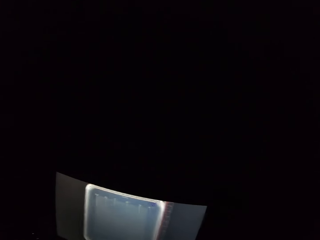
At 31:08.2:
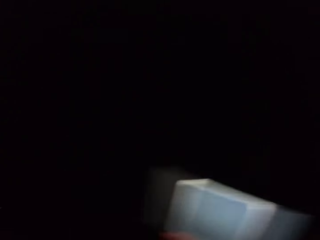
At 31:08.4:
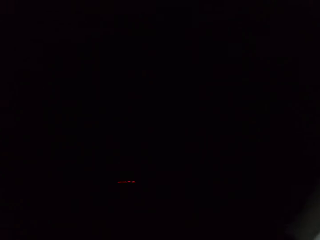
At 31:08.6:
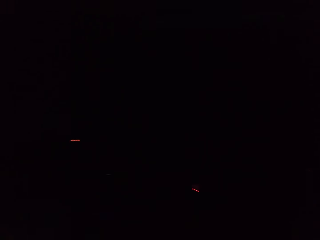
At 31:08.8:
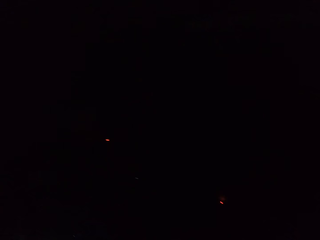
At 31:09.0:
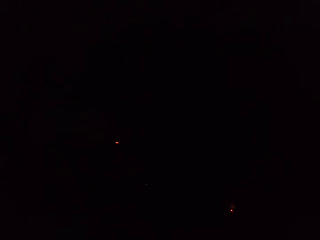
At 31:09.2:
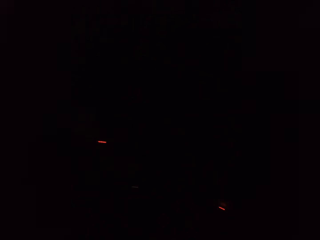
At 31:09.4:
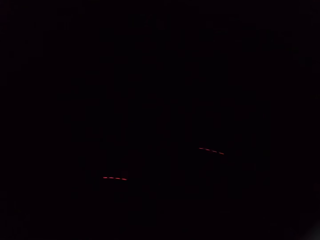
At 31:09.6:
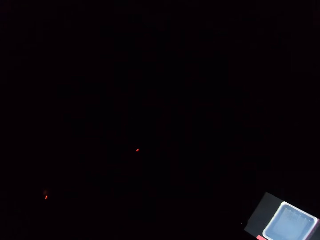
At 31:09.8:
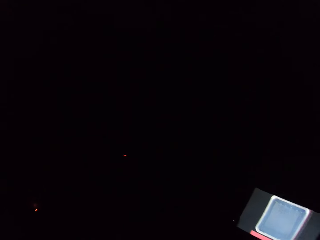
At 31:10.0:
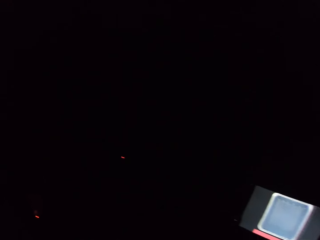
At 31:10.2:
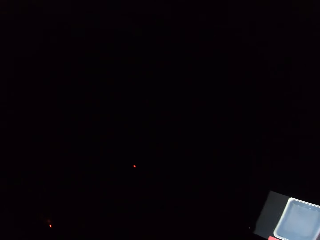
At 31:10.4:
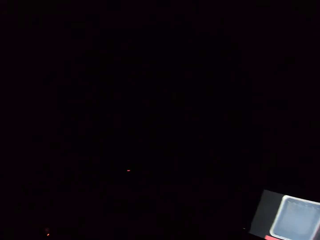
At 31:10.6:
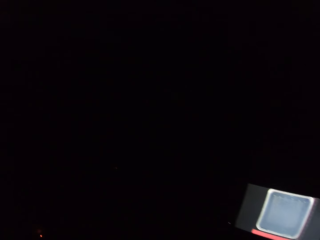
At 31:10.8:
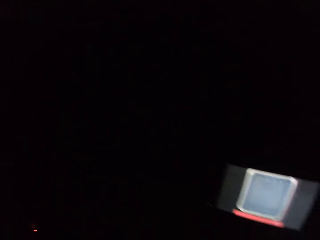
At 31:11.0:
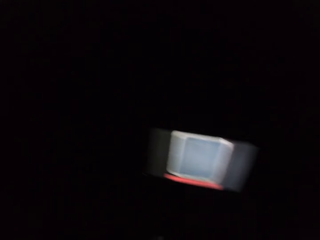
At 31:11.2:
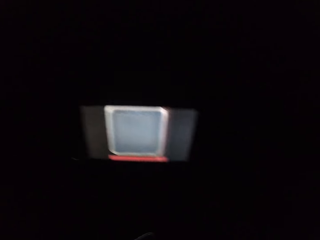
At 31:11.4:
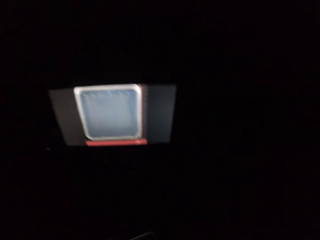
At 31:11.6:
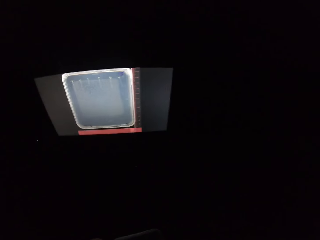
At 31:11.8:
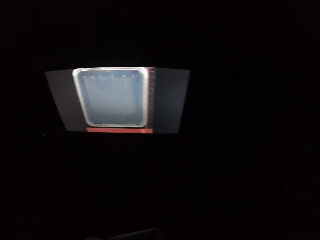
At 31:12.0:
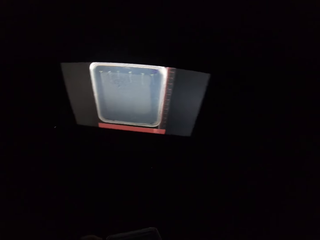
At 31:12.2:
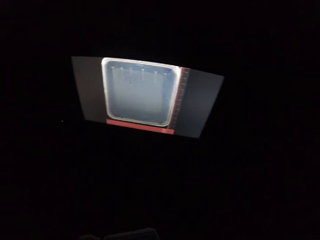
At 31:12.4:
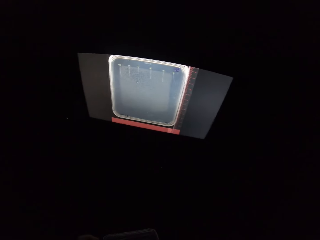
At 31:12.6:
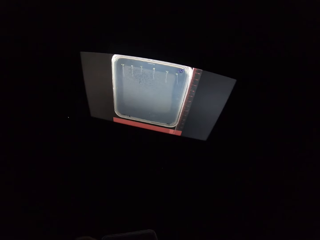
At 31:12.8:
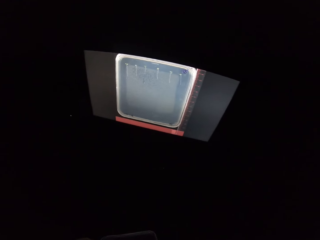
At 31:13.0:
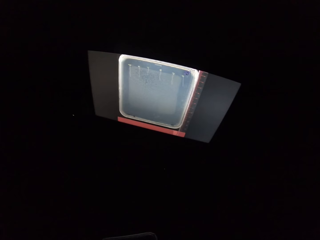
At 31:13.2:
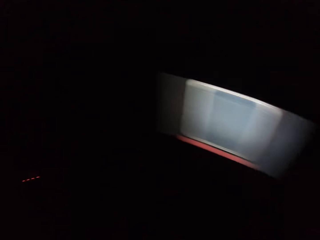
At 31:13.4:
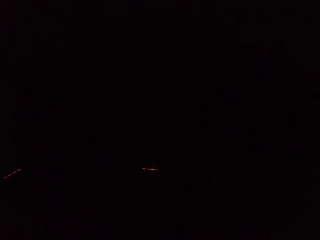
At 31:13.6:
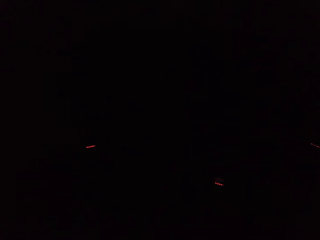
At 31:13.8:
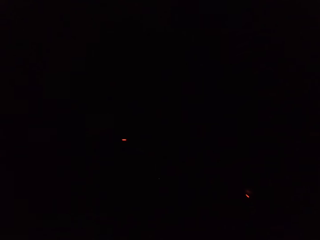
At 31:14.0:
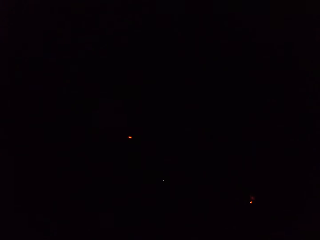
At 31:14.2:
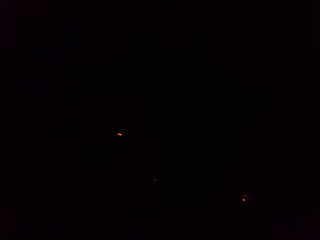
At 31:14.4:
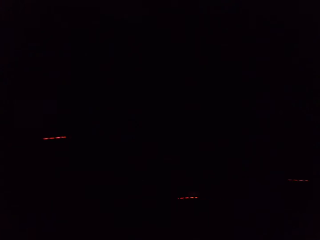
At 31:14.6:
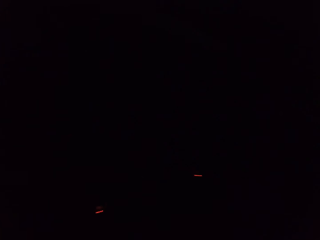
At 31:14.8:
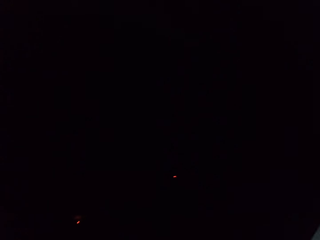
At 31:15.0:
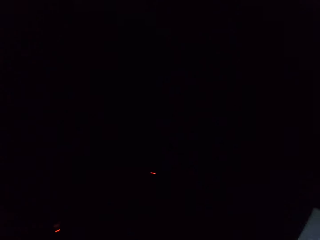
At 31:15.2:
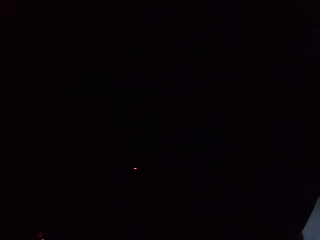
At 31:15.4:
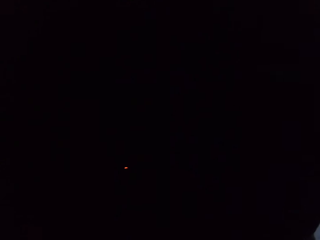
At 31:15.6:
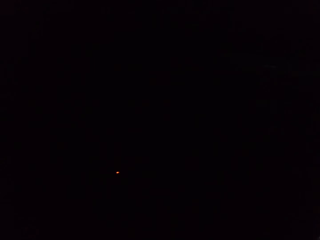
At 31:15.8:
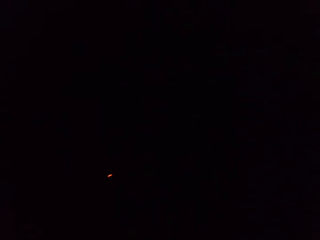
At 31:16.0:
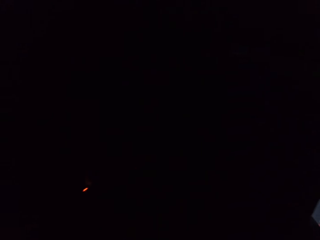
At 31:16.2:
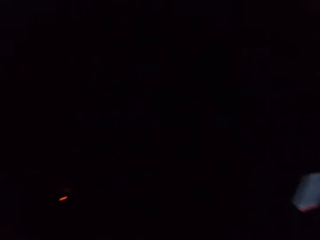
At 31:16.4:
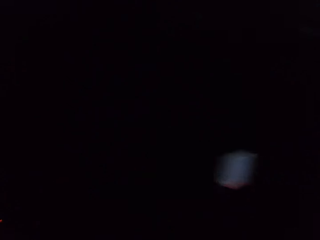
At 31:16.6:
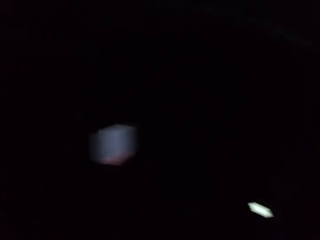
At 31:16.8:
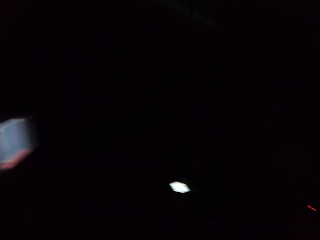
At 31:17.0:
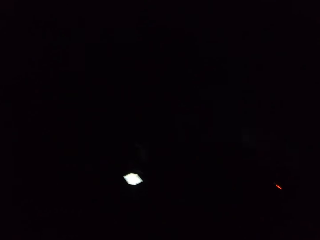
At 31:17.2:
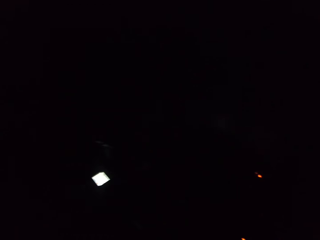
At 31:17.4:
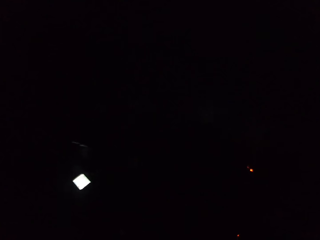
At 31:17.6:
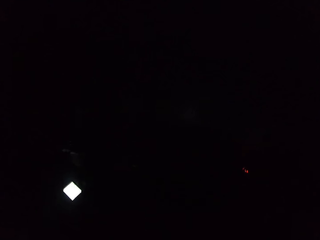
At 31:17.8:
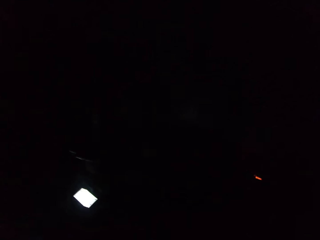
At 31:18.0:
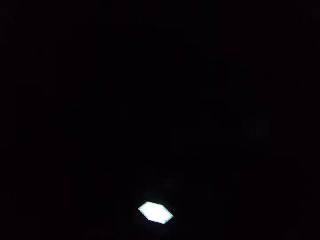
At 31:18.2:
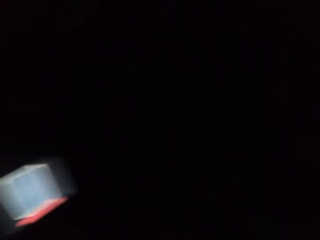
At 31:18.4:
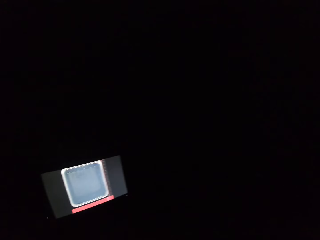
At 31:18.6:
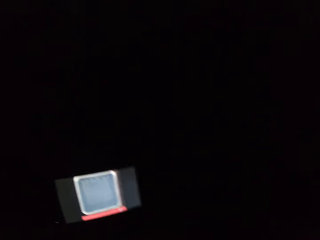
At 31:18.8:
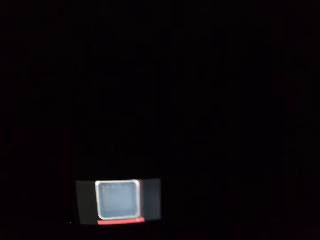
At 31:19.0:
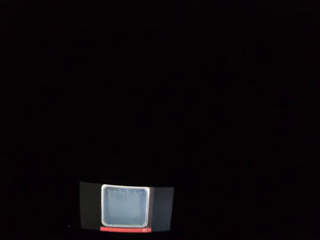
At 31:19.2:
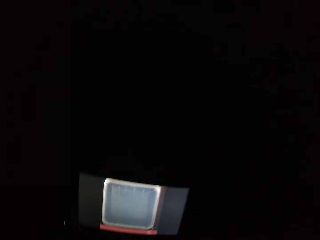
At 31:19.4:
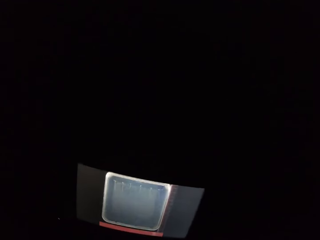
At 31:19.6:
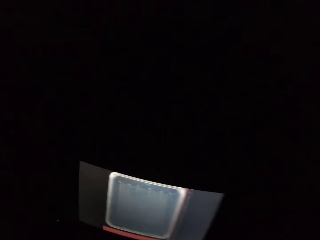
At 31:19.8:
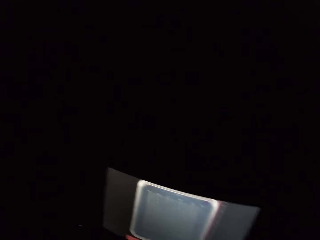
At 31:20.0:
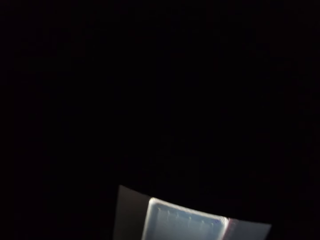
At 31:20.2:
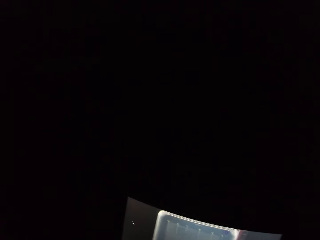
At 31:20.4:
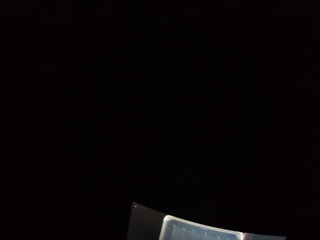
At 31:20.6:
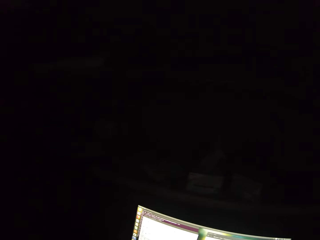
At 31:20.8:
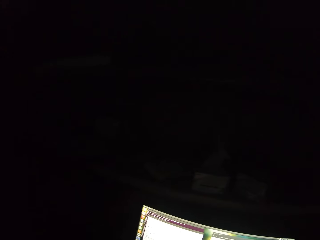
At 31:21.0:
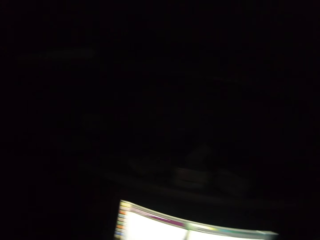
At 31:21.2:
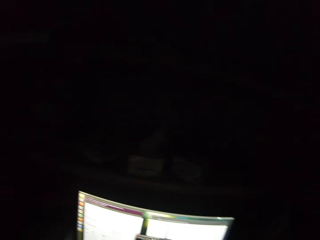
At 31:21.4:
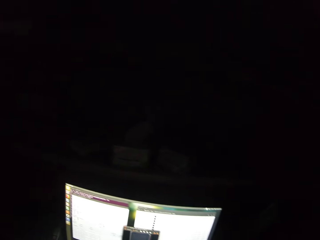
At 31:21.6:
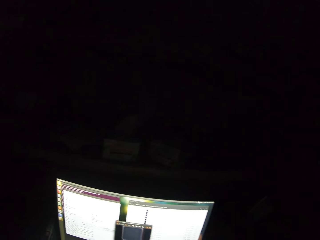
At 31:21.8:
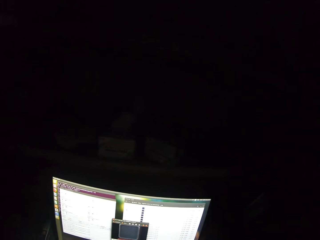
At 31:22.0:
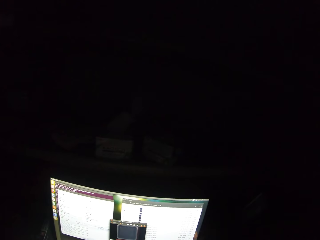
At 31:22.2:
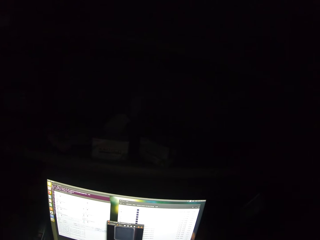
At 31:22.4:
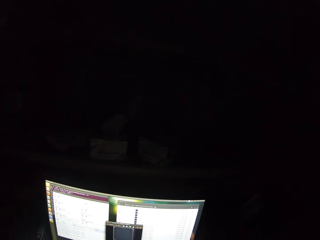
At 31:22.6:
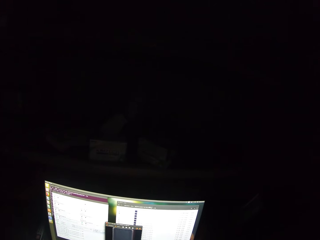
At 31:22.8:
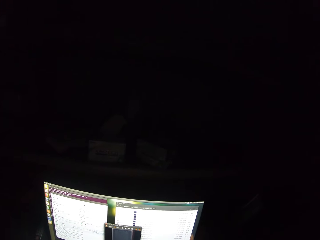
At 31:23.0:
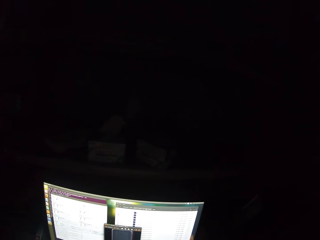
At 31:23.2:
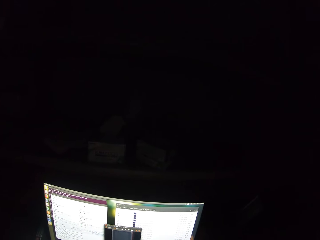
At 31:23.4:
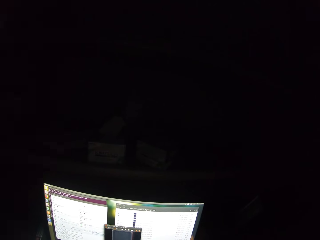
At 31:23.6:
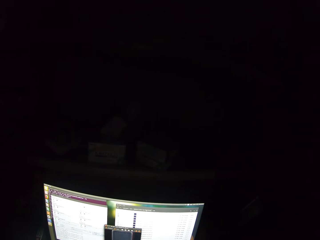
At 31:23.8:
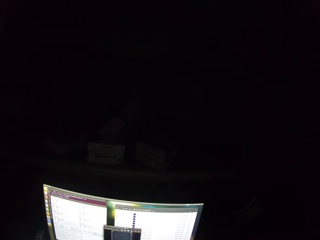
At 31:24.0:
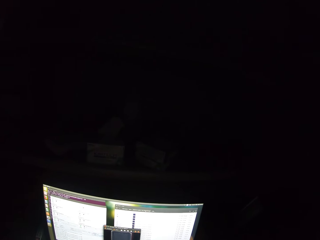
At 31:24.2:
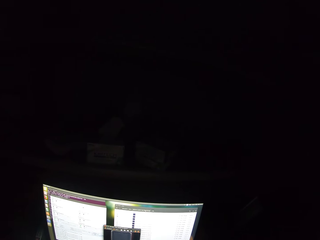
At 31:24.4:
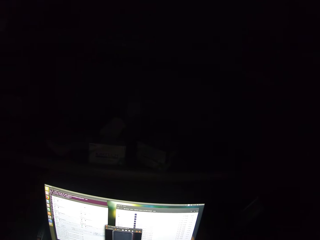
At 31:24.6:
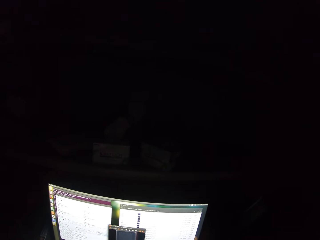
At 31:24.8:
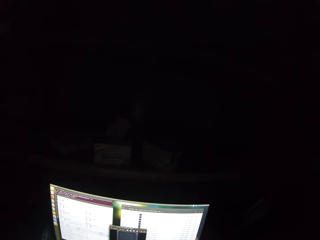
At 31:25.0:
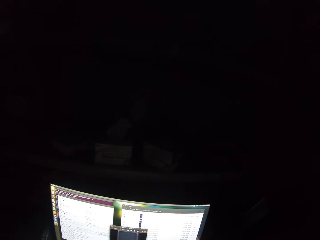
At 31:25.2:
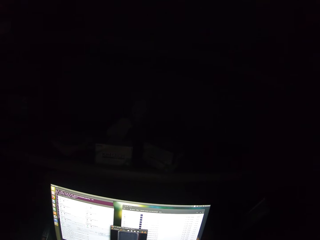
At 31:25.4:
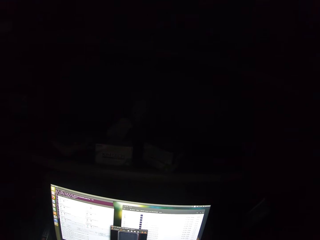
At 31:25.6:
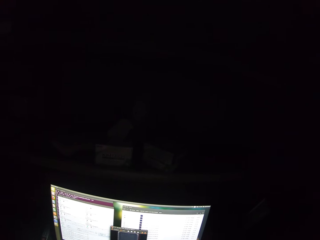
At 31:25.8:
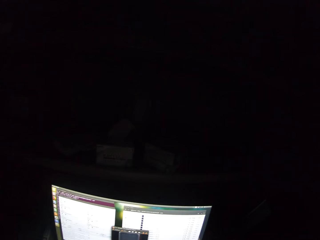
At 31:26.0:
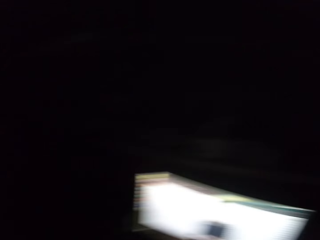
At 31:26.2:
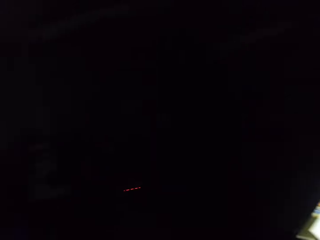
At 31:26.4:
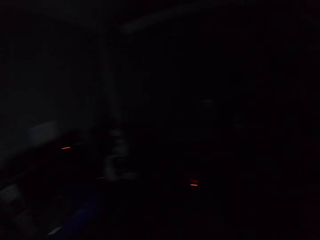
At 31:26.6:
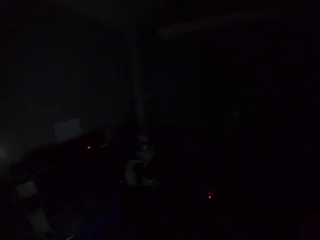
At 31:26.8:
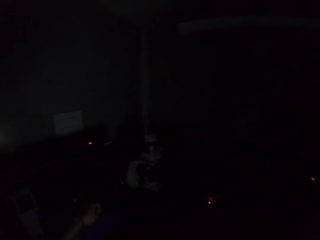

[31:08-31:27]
The camera wearer looks around. They stare at a computer. They look around the room. They stare at the computer. They look around the room.

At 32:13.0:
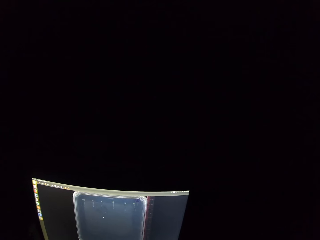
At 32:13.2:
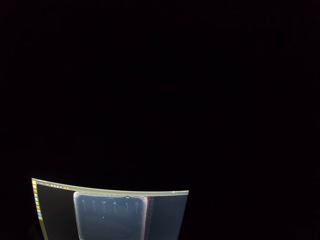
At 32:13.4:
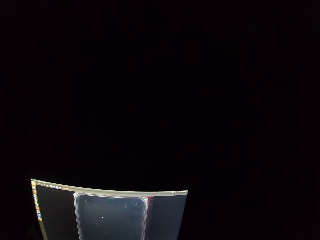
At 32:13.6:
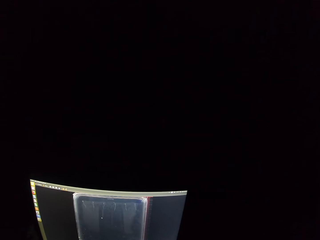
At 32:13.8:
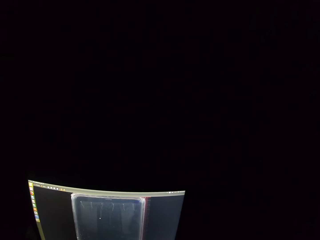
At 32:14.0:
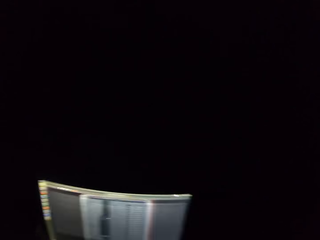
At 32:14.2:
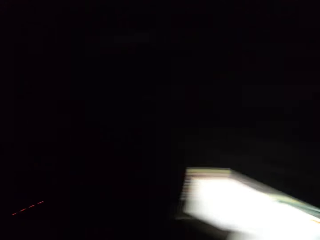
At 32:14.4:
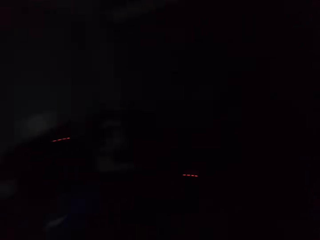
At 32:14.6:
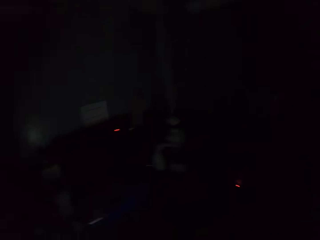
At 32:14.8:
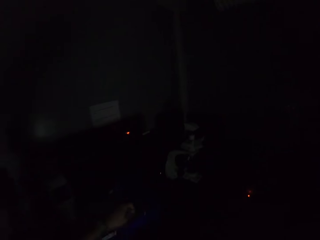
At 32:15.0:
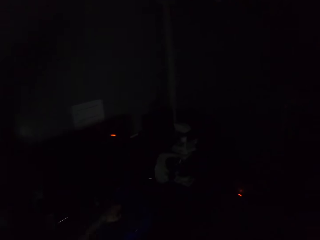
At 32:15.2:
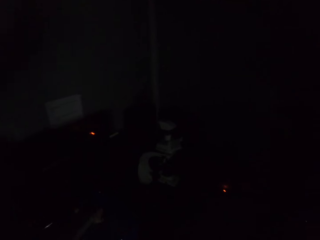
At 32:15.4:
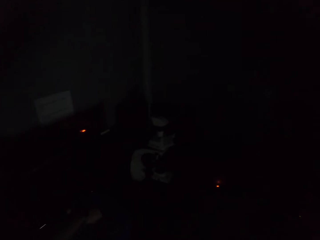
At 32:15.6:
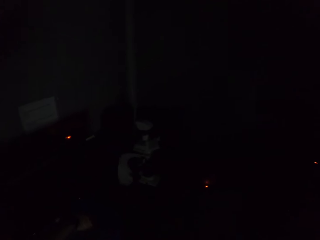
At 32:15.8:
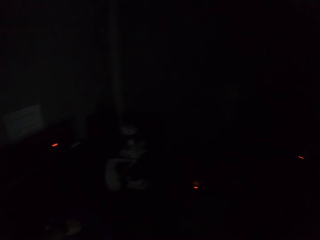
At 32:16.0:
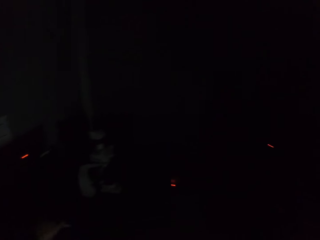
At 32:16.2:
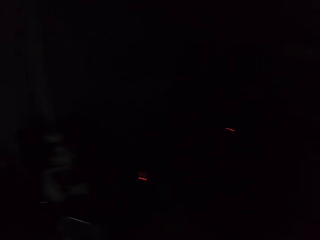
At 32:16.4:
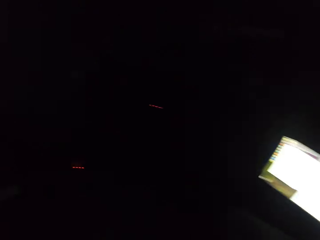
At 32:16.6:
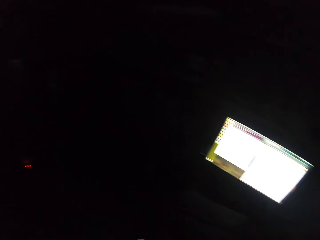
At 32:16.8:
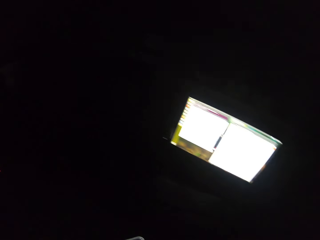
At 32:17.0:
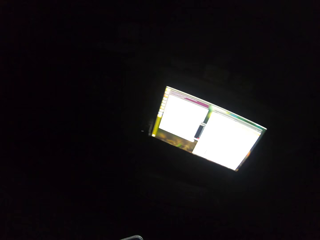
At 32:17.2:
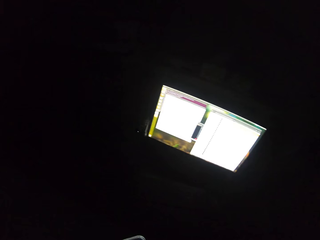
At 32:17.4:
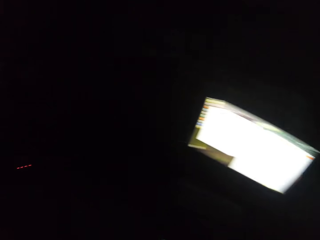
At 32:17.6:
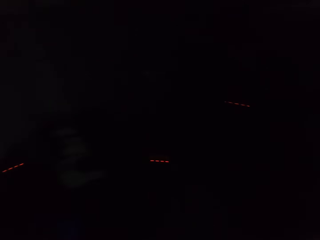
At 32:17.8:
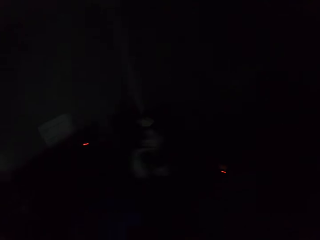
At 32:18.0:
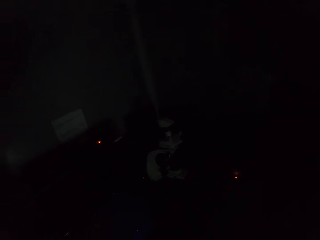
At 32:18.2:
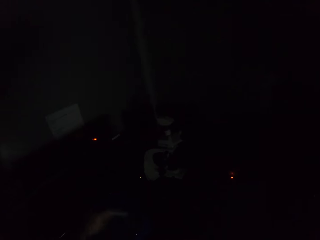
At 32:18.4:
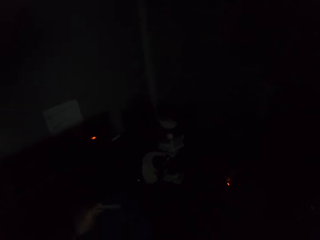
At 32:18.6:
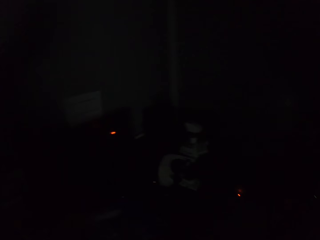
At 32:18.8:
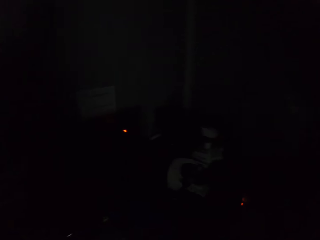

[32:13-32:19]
The camera wearer looks around.
